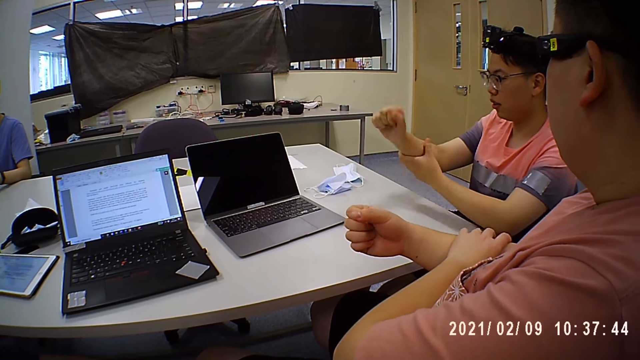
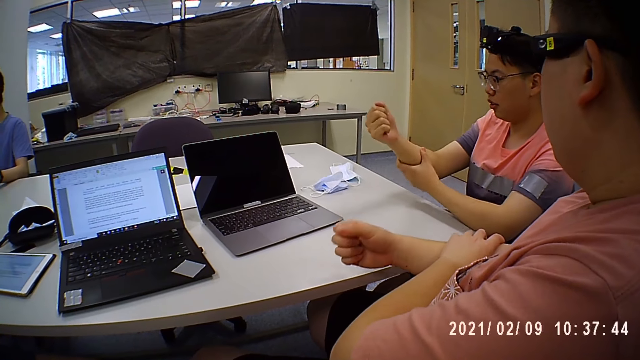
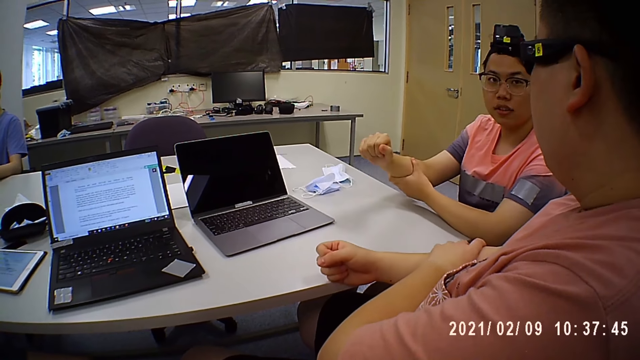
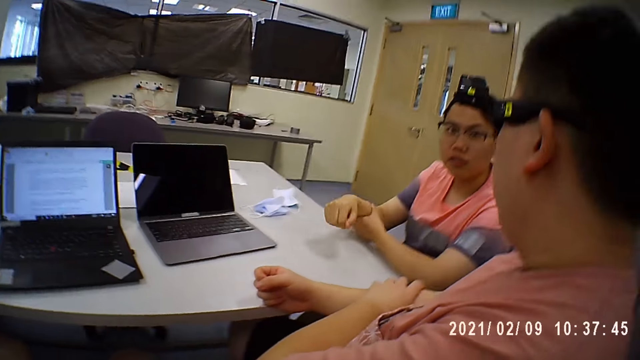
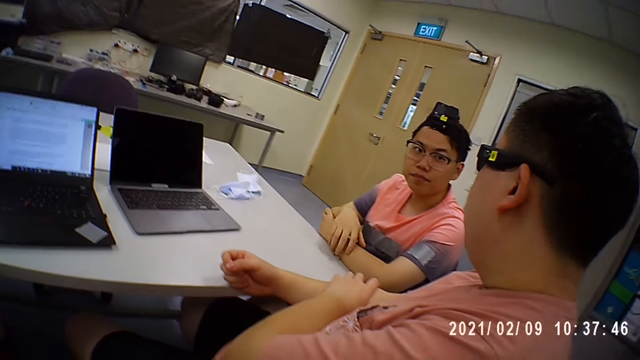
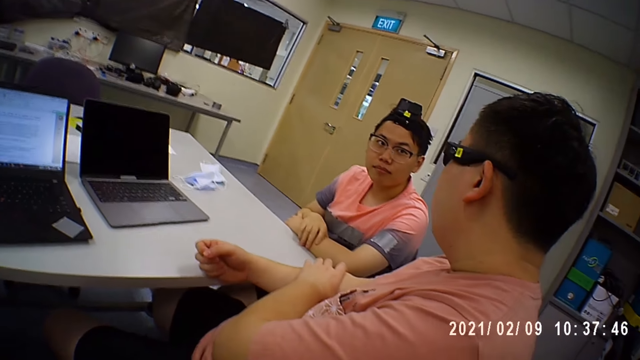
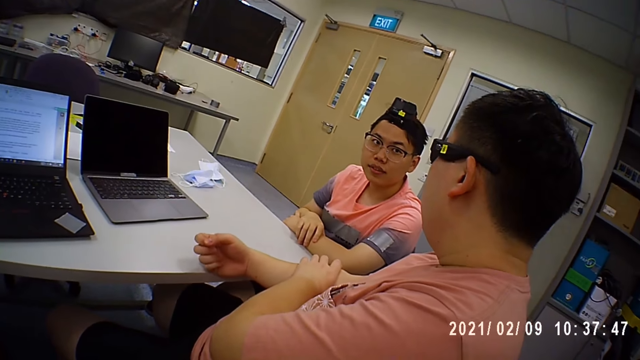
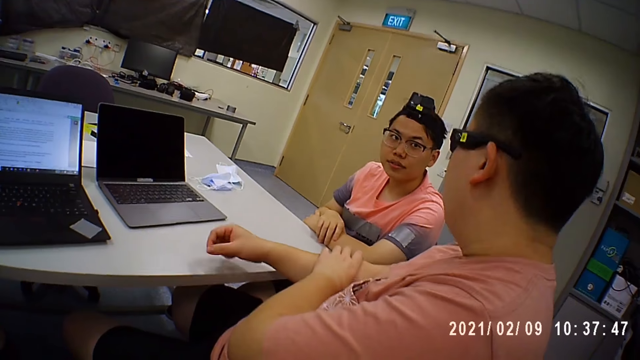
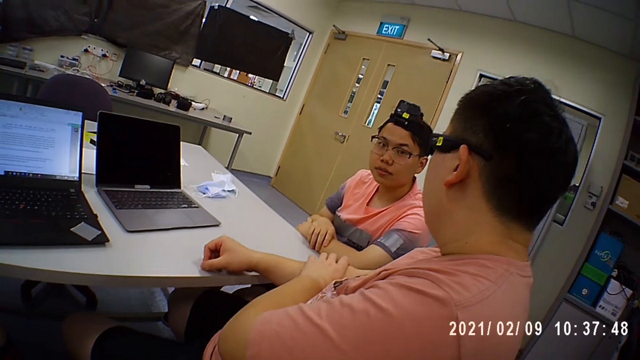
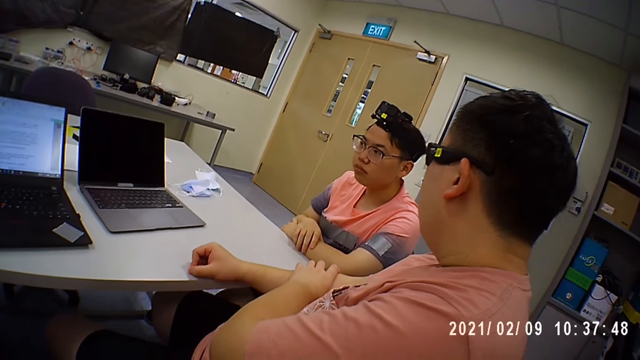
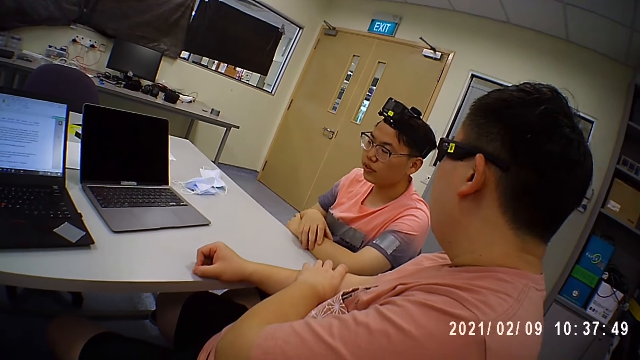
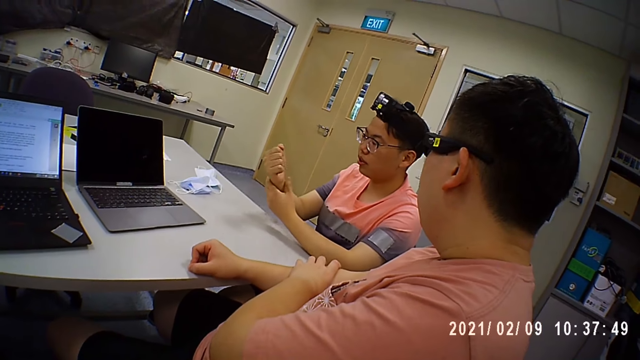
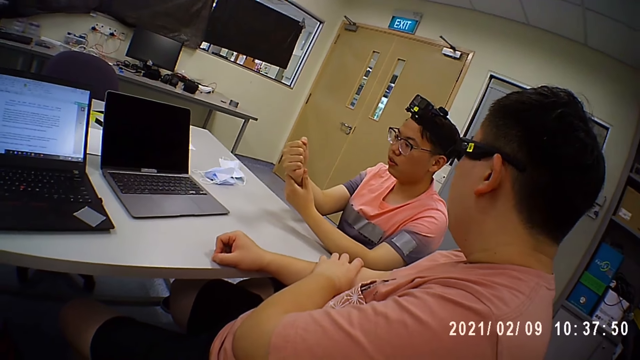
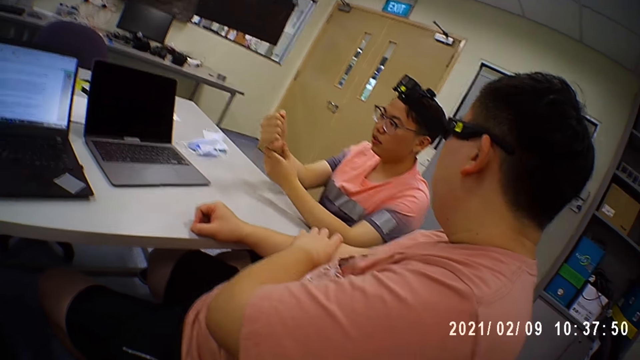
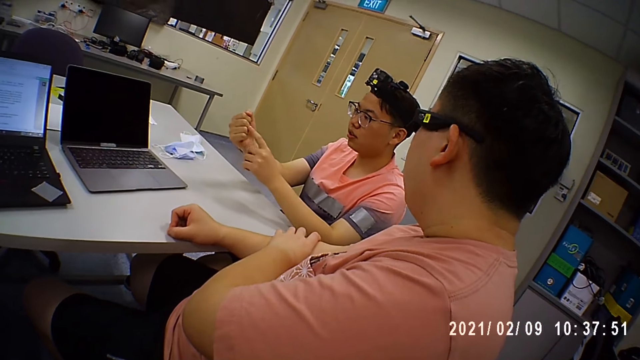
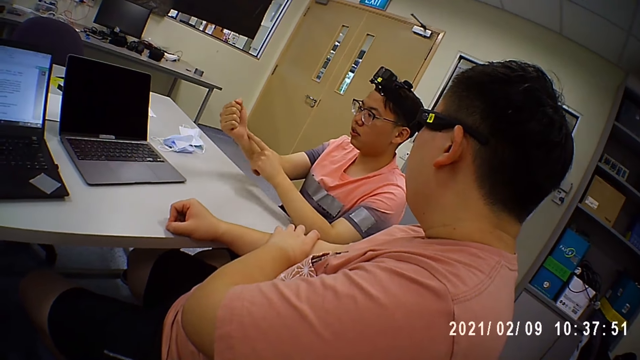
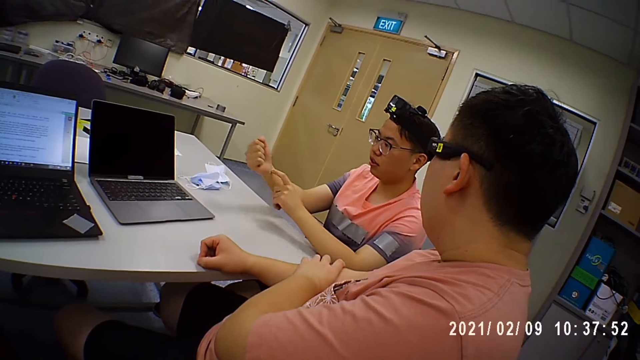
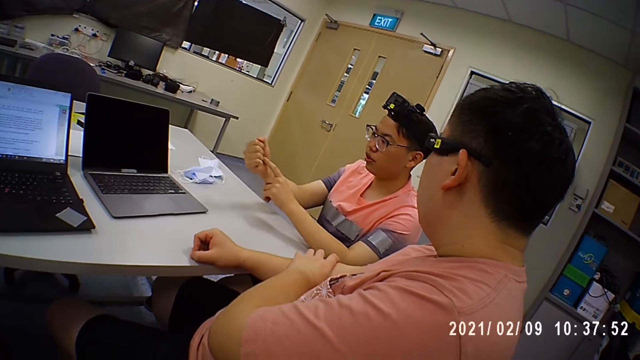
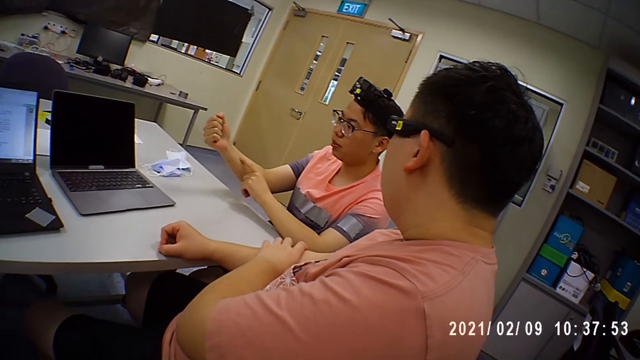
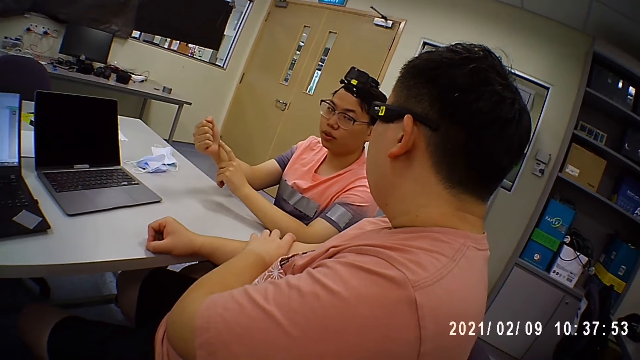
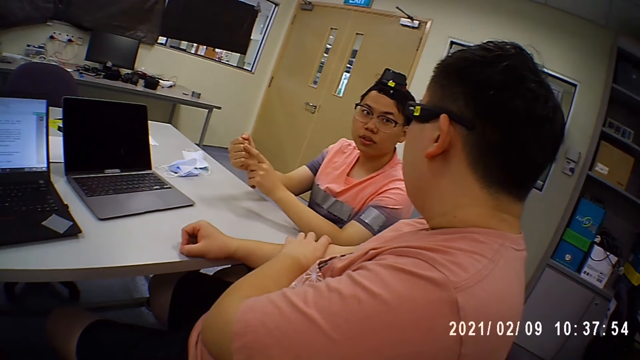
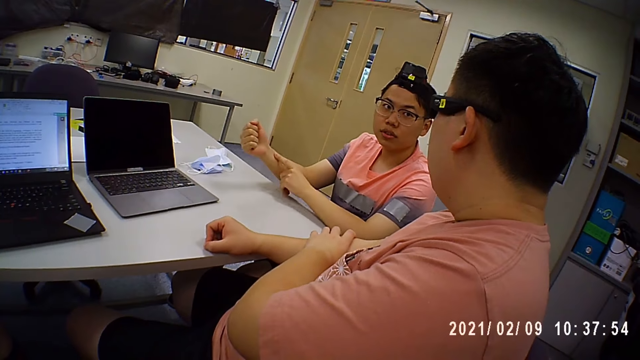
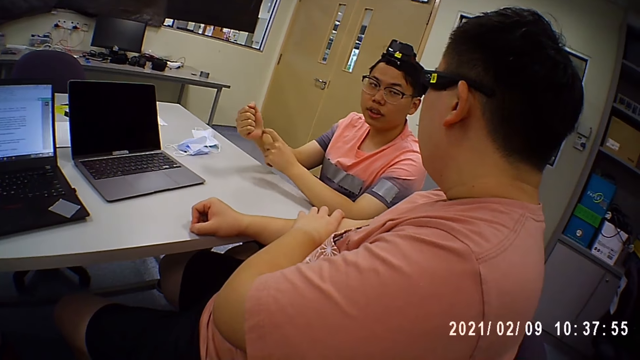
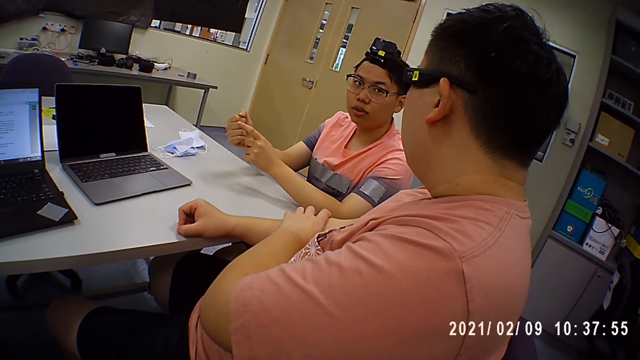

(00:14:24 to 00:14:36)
The first man places his right hand on the table. The other man places his right hand on his left hand.

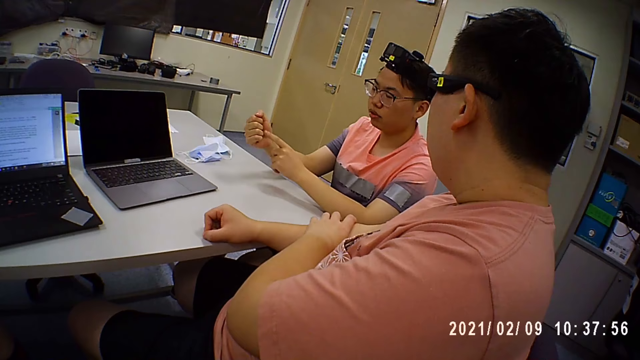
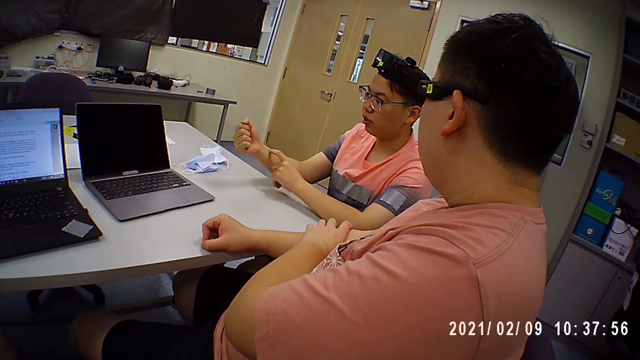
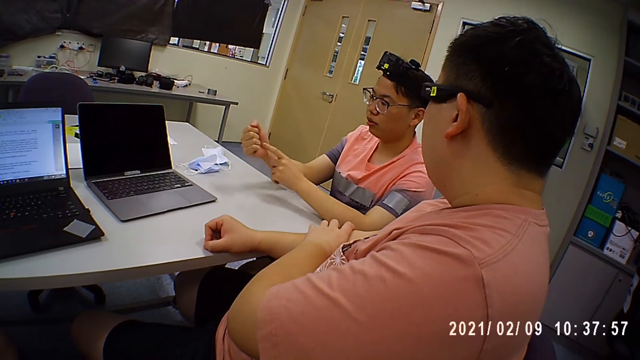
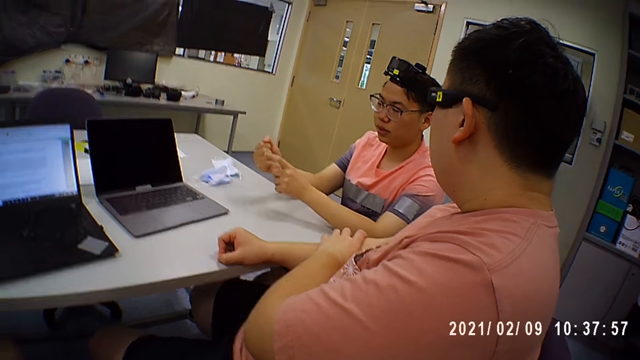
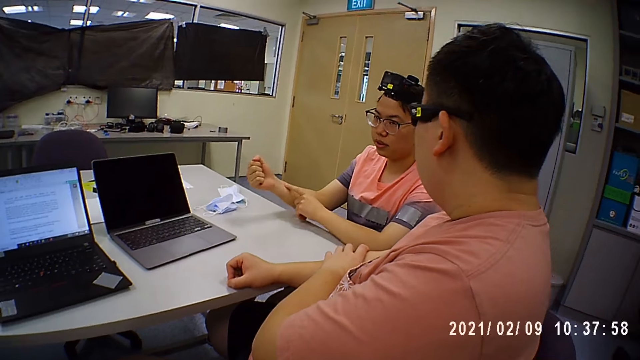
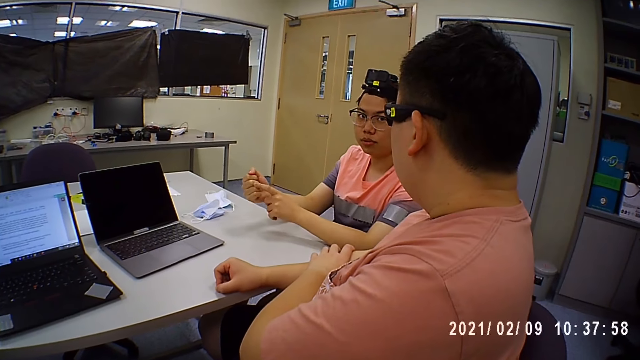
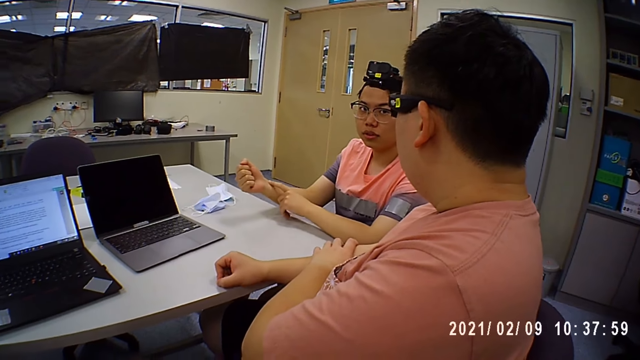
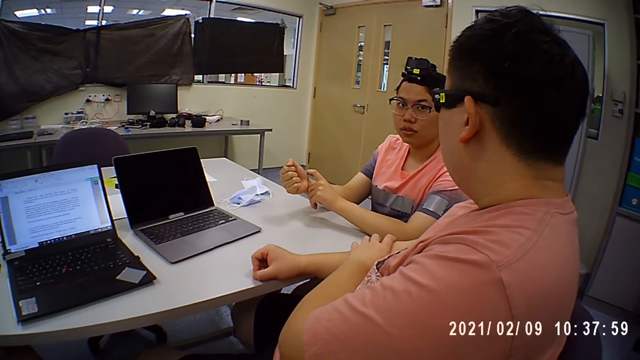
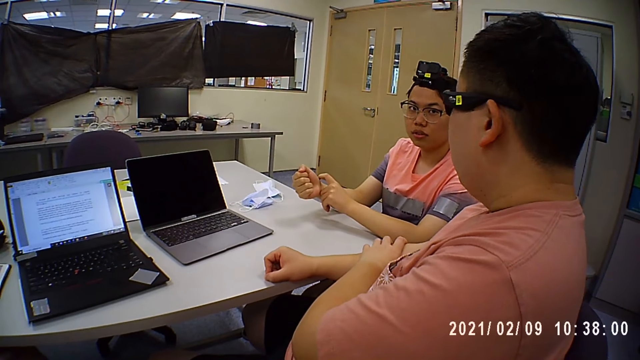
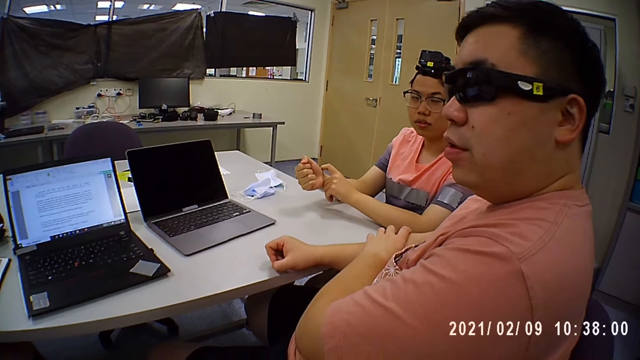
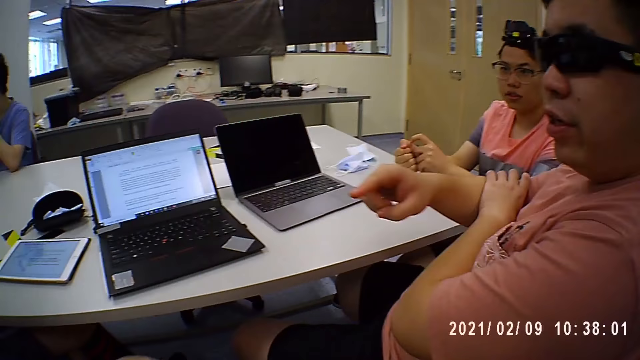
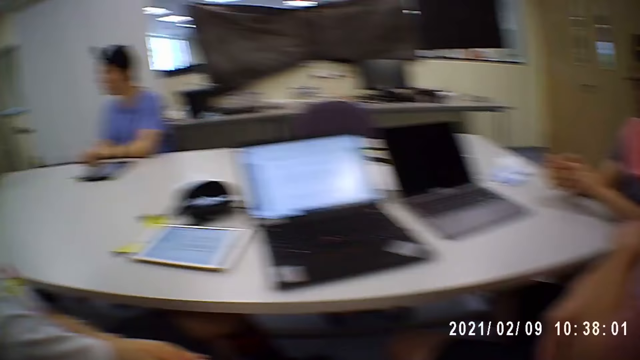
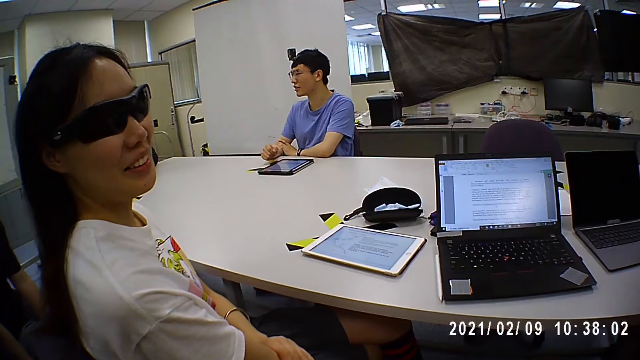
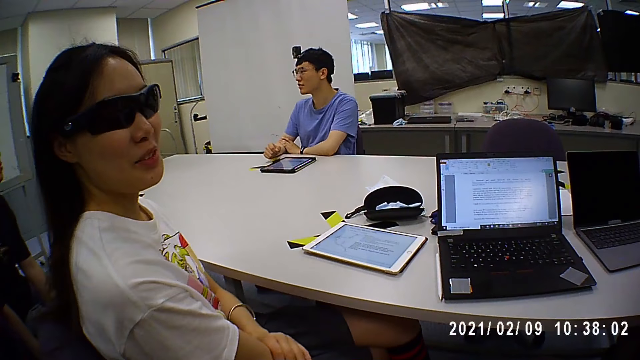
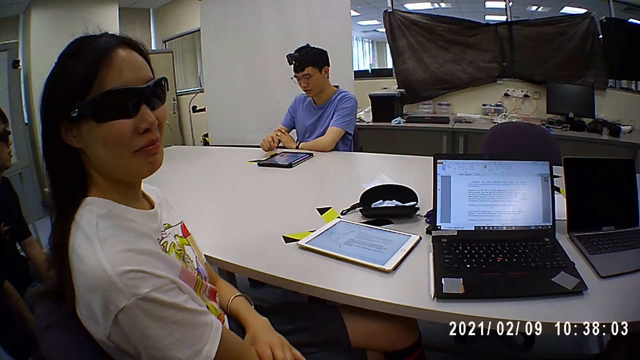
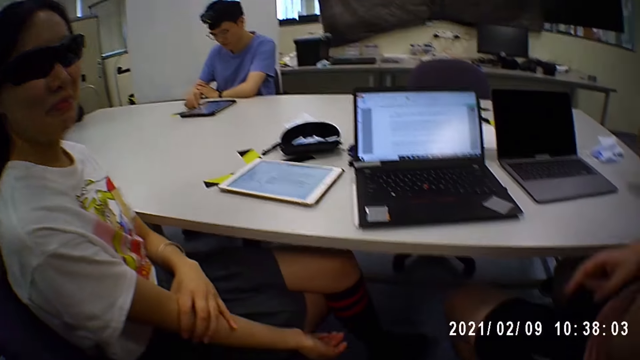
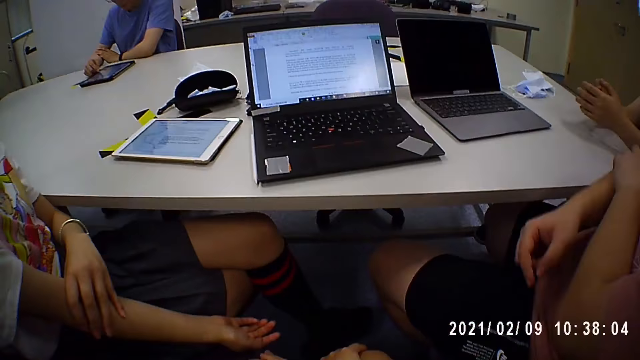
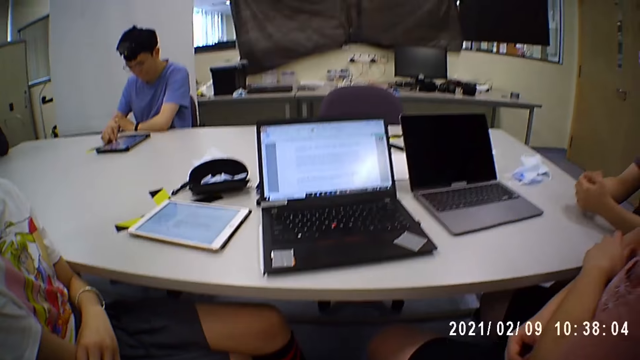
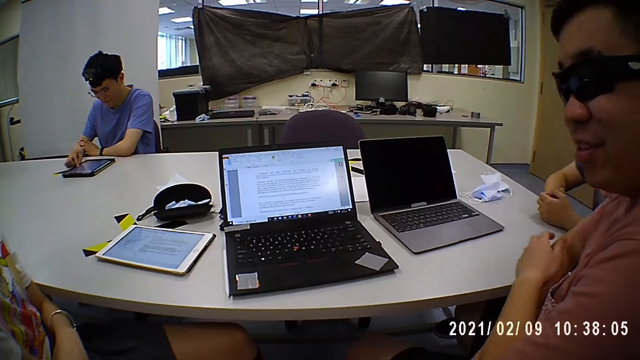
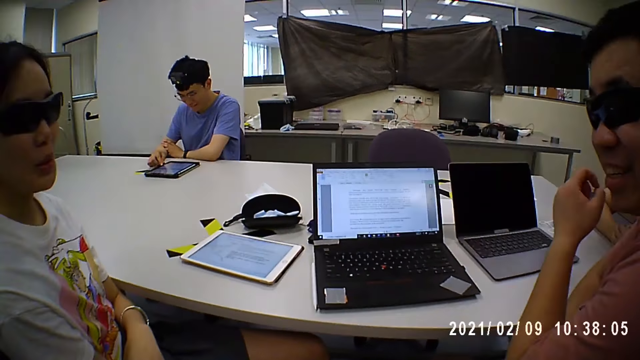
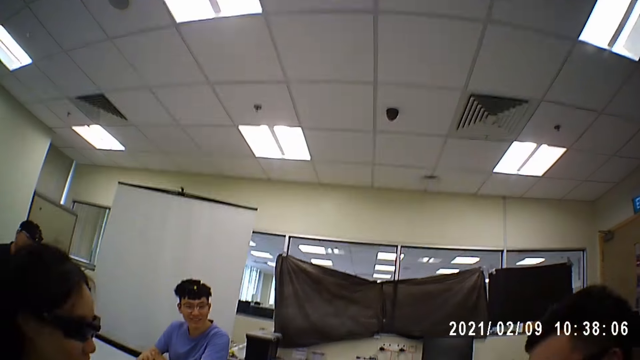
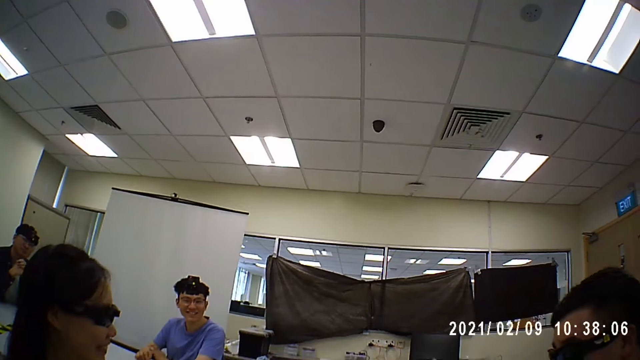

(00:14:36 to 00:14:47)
The man converses with the woman. The camera wearer converses with persons. Another man operates the iPad on the table with his right hand.
